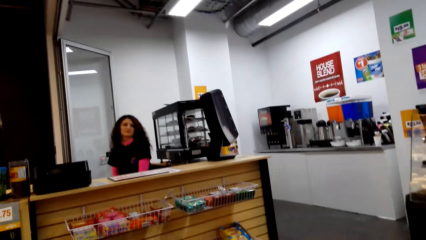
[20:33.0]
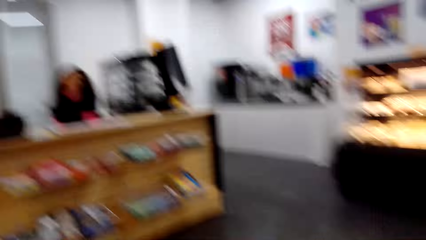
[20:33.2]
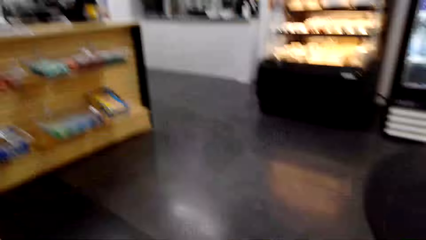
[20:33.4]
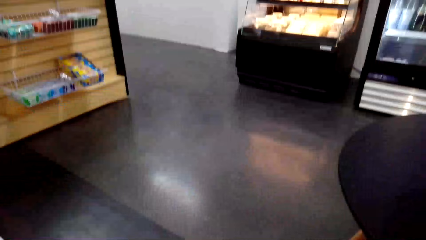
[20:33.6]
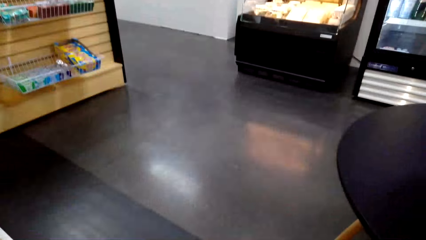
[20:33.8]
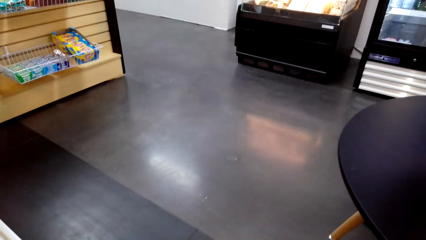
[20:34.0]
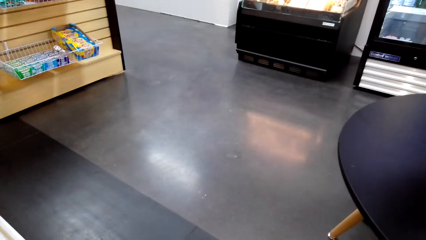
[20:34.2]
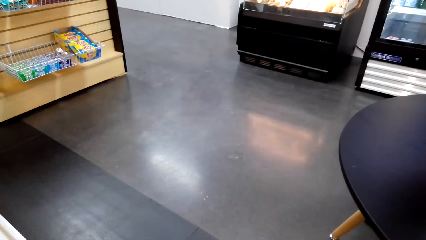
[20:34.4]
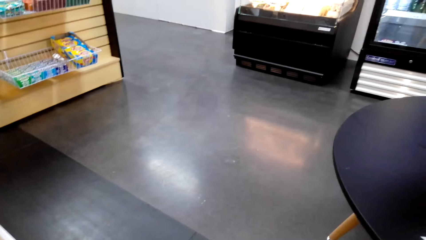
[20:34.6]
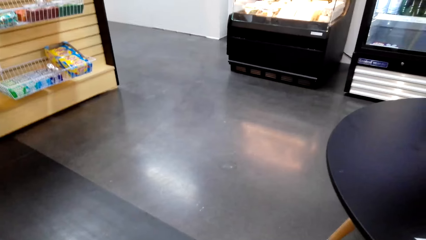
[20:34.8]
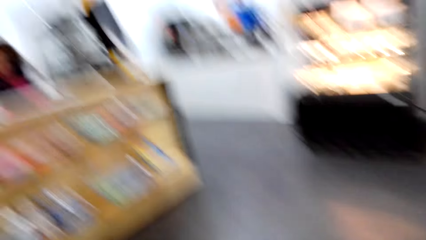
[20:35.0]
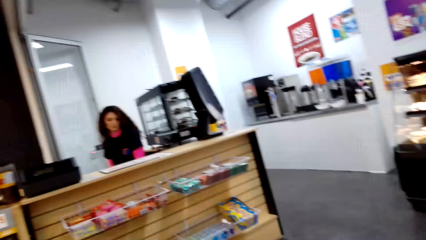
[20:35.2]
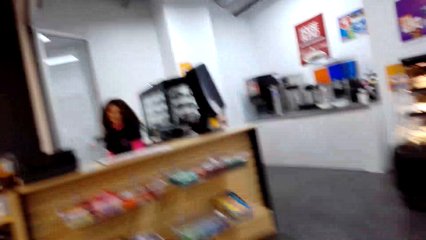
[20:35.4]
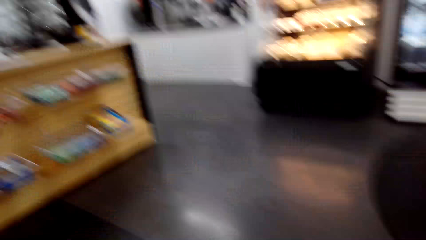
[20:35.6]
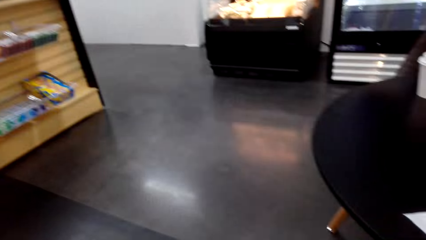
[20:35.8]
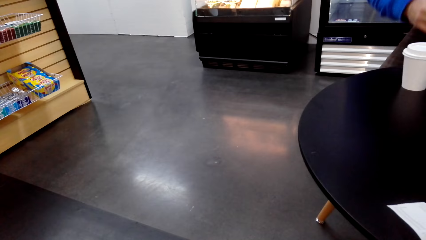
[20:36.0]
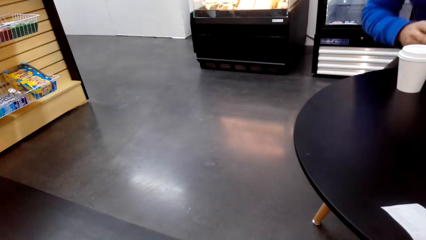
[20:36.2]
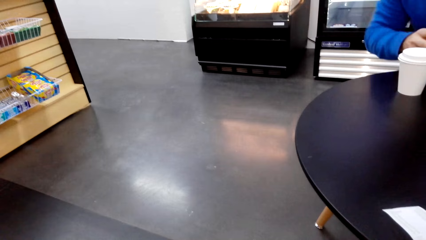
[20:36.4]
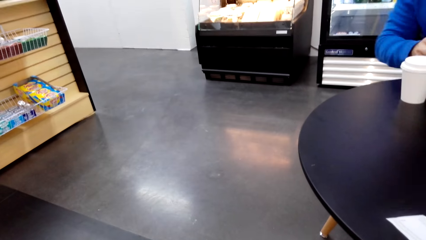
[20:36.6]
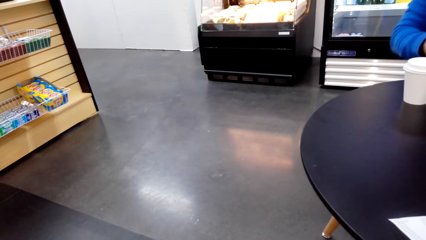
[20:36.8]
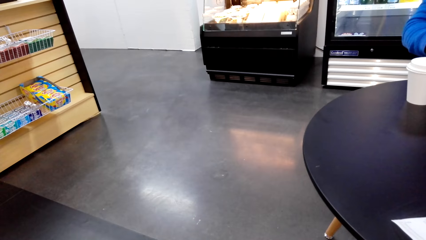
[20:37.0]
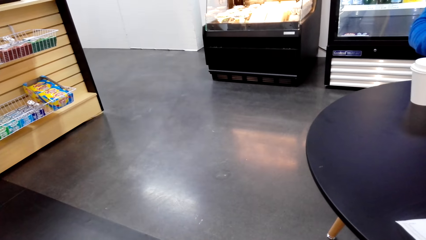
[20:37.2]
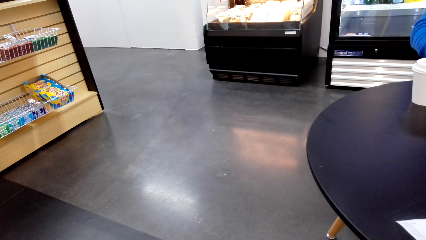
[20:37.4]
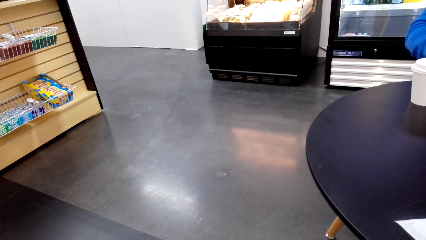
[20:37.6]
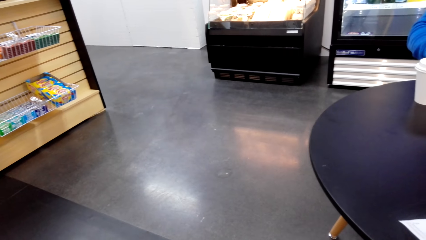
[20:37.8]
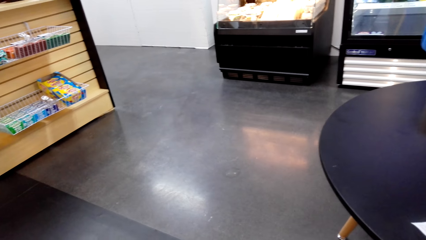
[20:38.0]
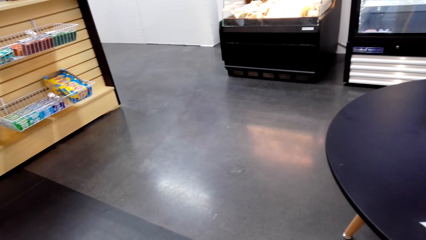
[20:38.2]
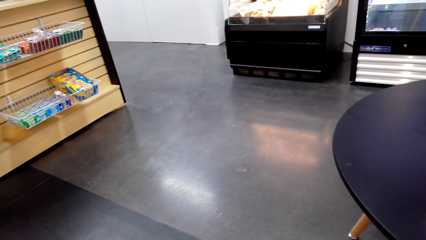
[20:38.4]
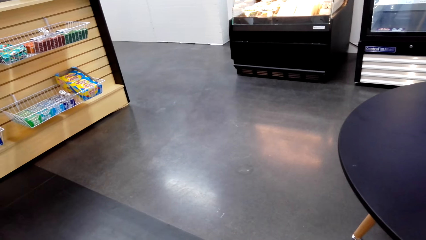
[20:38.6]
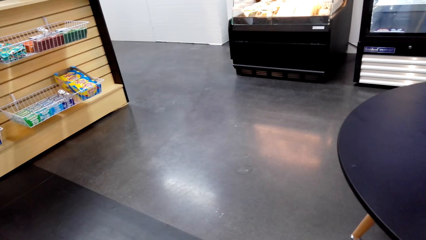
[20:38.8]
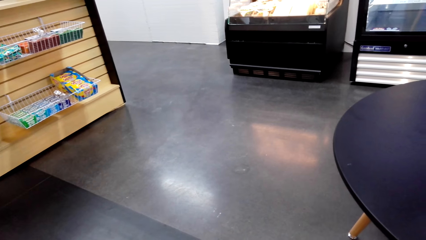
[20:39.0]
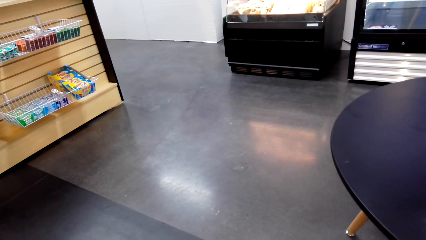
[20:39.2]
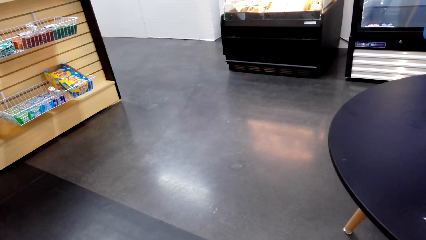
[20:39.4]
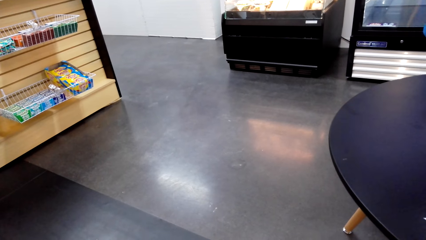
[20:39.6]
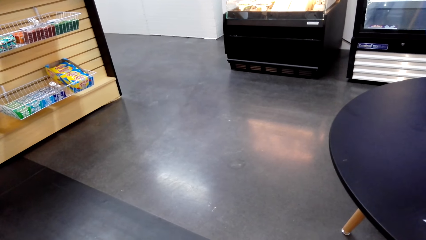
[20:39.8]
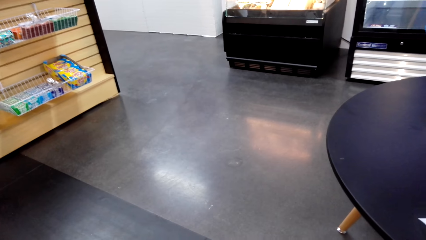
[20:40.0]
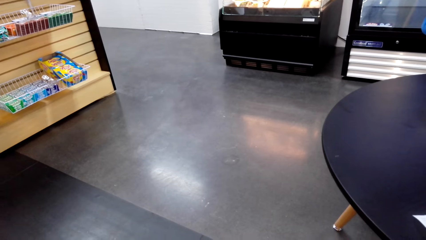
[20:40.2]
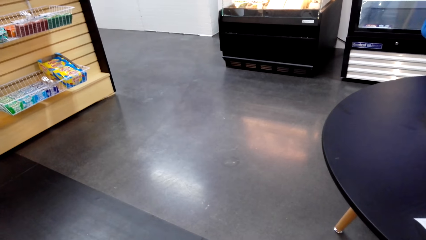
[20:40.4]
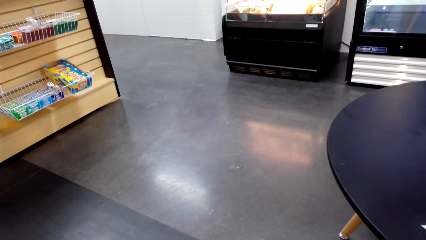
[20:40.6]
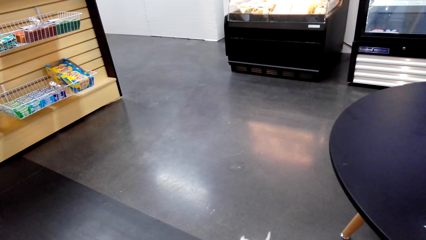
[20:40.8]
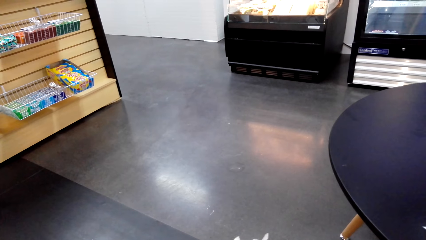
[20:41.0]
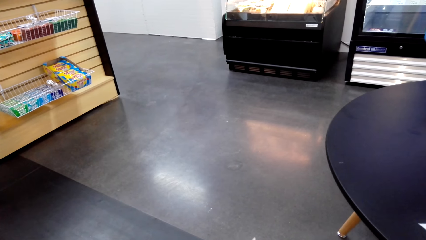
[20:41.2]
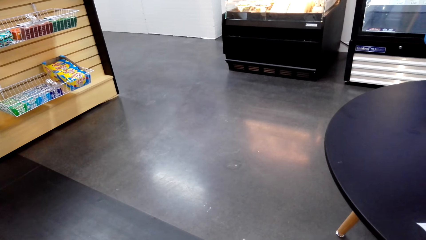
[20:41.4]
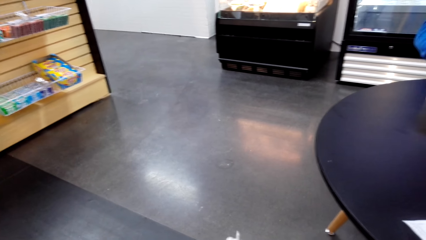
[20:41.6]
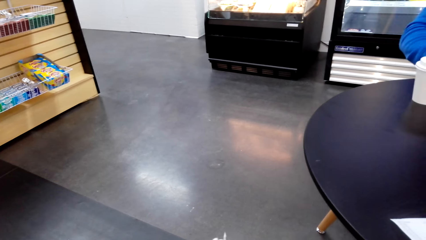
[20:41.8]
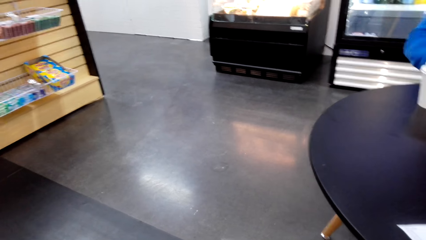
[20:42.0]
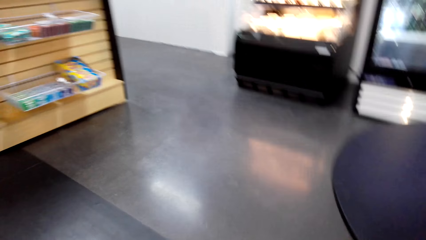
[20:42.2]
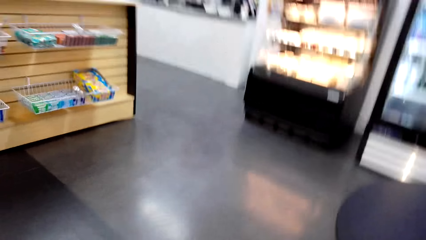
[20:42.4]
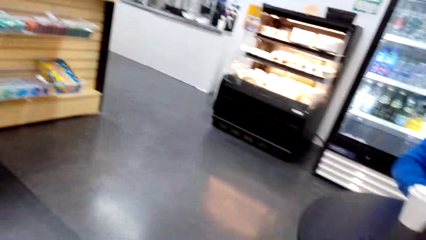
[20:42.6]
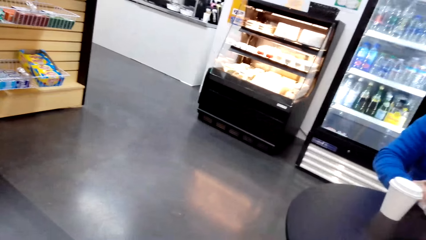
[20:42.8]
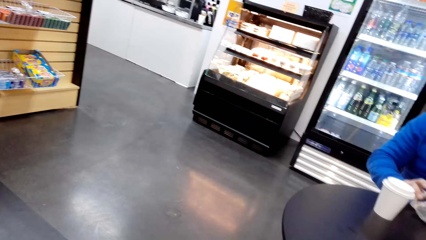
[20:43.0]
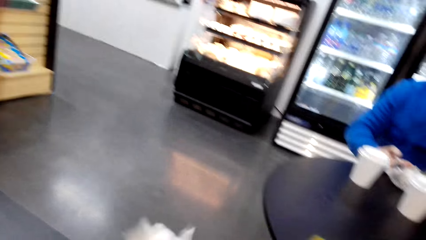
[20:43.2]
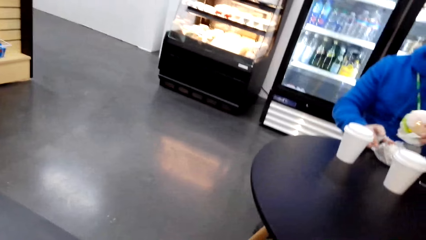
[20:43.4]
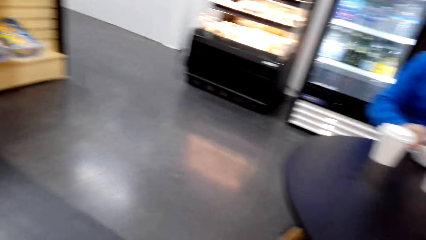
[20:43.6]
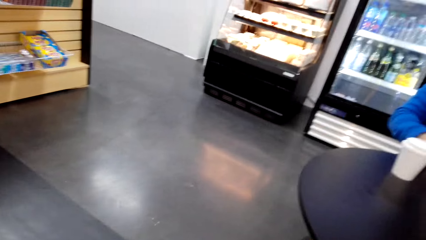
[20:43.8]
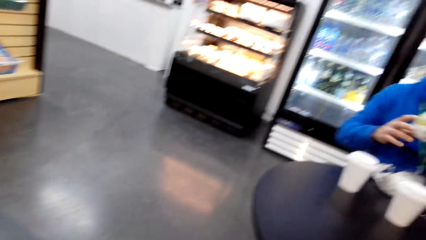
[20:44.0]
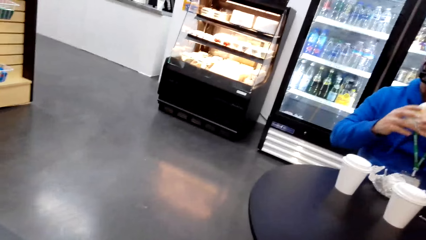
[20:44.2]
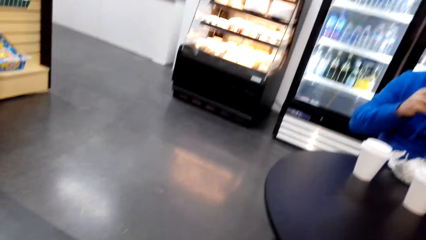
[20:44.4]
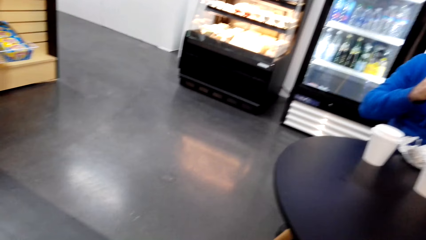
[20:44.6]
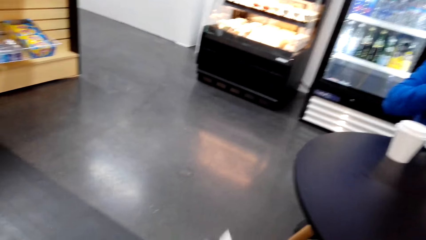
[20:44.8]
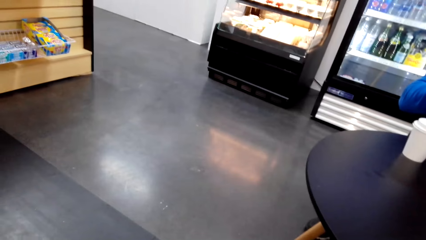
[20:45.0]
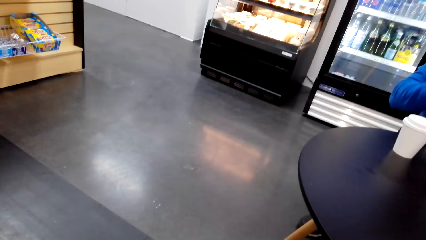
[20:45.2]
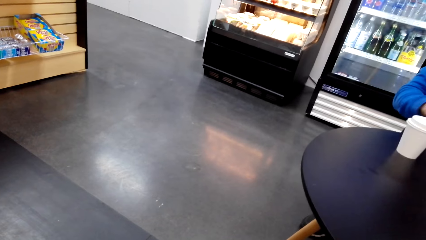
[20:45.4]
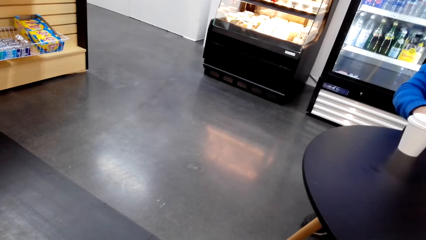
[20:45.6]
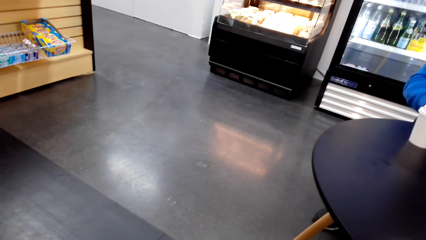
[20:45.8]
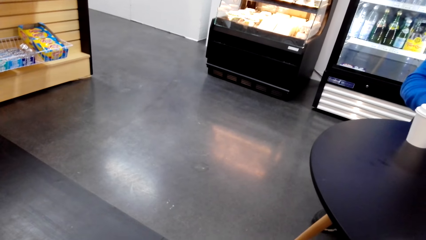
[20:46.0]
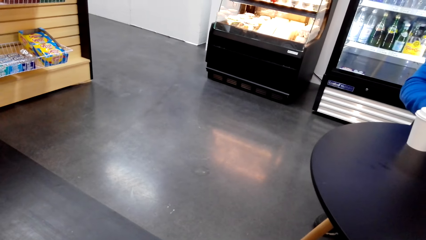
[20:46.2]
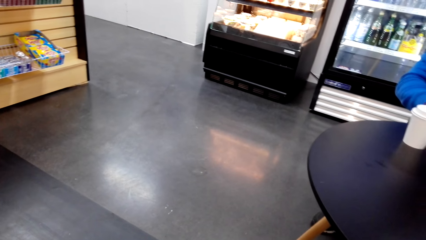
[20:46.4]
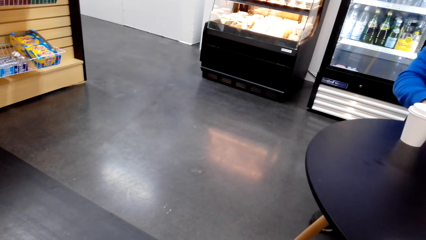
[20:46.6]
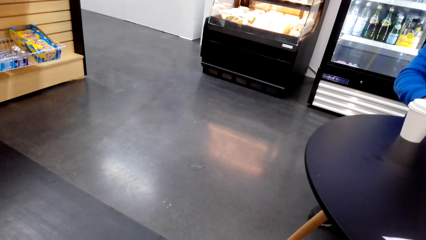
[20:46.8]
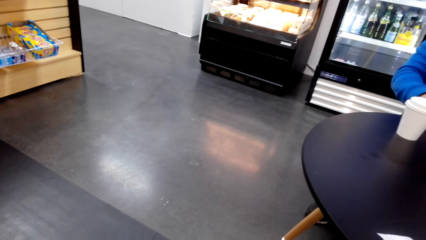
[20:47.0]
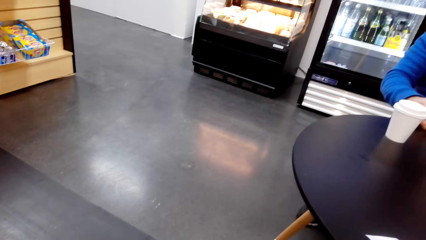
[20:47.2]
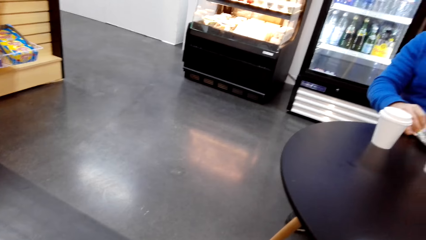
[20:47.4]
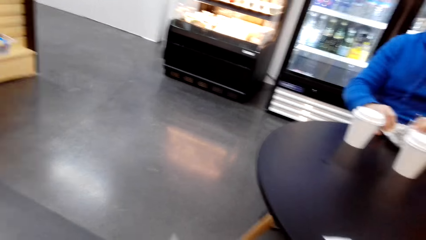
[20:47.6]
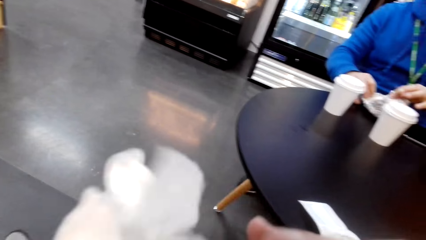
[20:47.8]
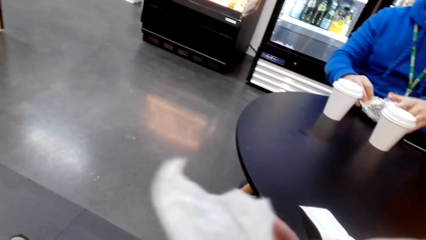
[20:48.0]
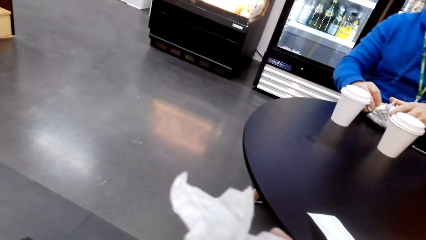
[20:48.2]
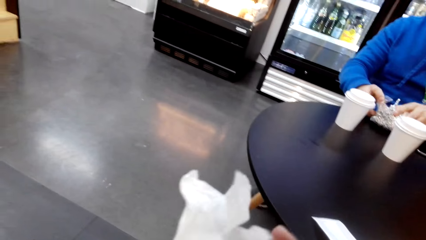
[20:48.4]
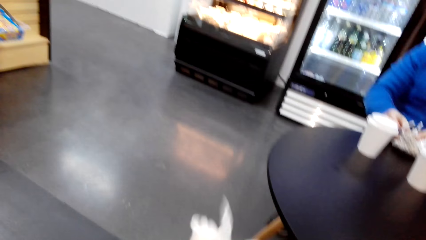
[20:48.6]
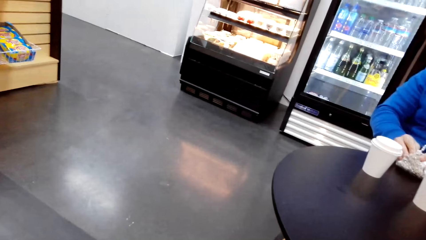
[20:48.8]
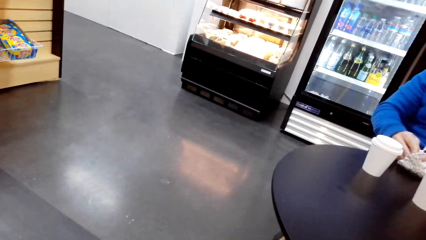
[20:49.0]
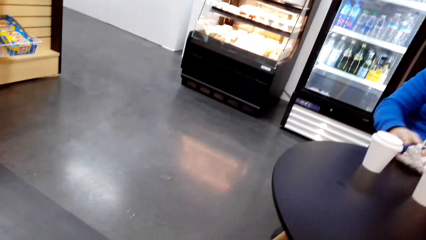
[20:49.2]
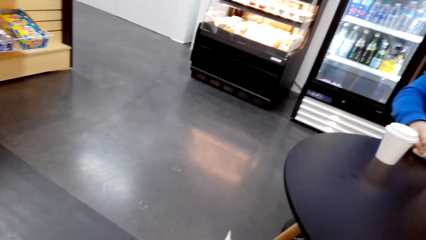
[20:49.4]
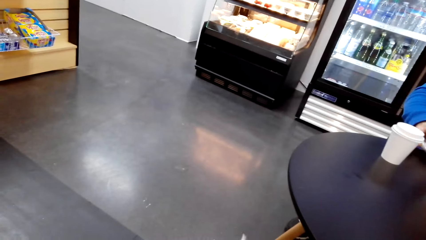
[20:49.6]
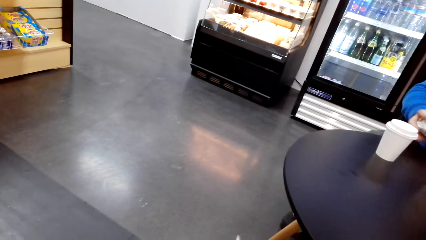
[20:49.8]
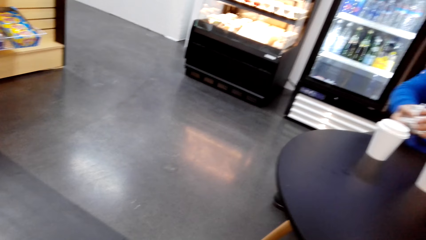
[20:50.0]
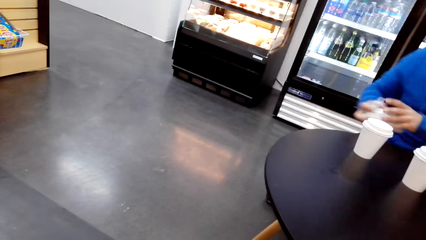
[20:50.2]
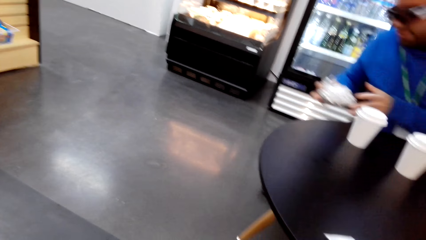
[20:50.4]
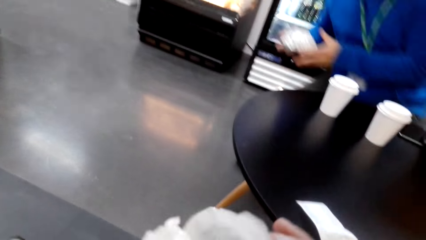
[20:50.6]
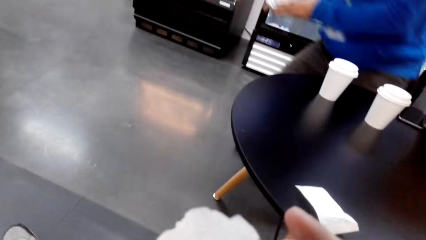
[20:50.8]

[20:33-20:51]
The camera wearer gazes on the floor. A cashier converses with the camera wearer. The camera wearer opens something. They open something again.
